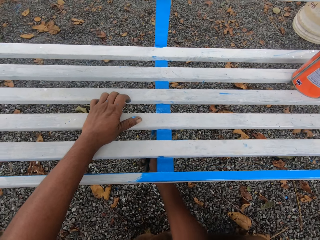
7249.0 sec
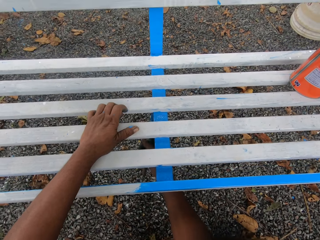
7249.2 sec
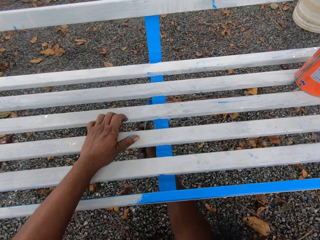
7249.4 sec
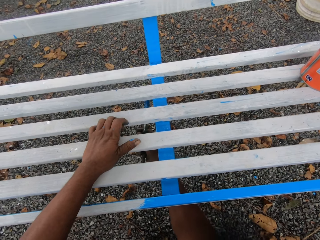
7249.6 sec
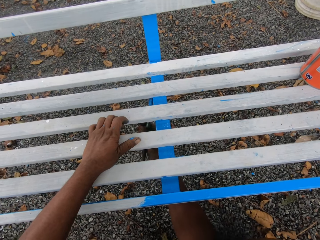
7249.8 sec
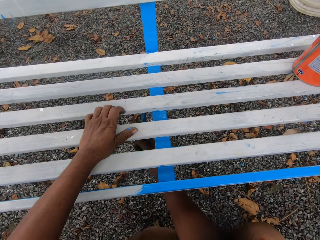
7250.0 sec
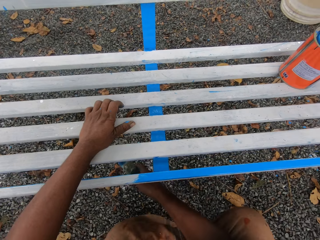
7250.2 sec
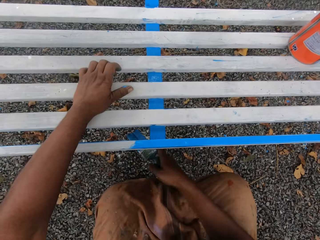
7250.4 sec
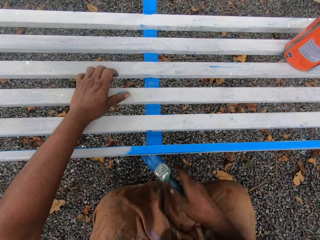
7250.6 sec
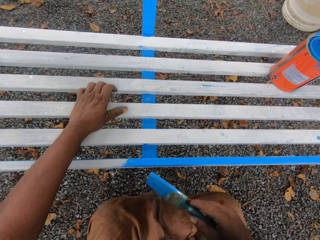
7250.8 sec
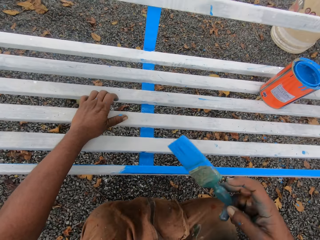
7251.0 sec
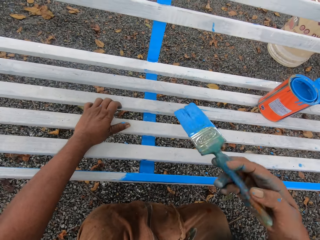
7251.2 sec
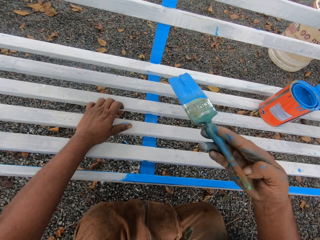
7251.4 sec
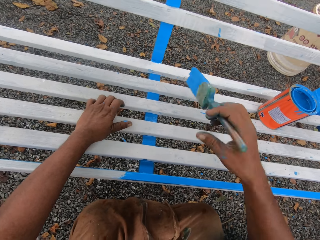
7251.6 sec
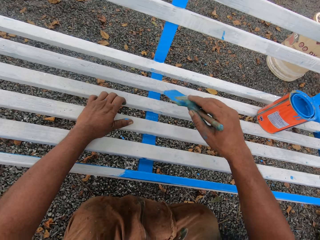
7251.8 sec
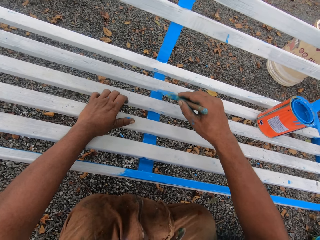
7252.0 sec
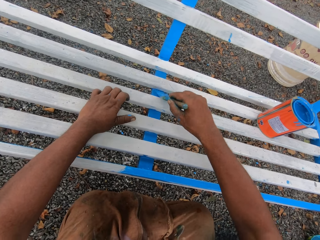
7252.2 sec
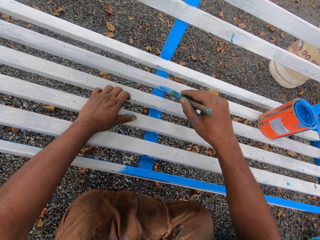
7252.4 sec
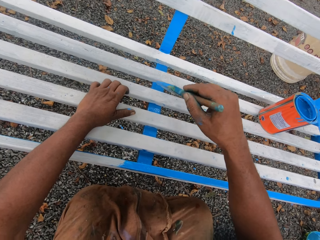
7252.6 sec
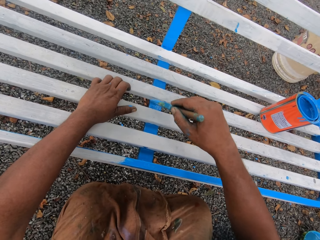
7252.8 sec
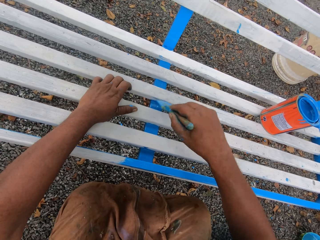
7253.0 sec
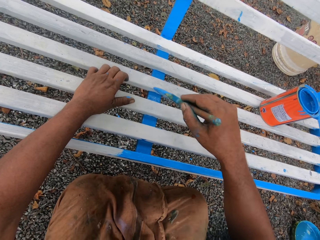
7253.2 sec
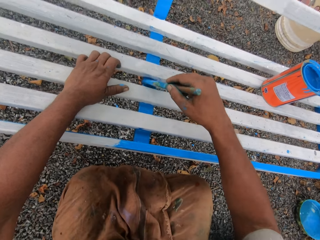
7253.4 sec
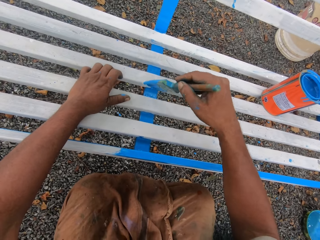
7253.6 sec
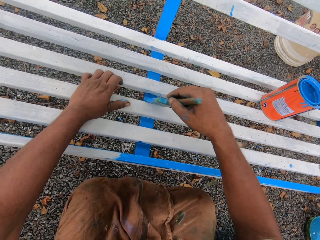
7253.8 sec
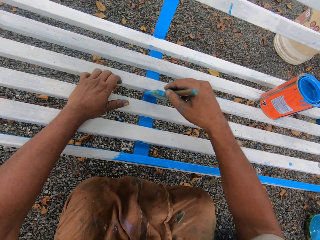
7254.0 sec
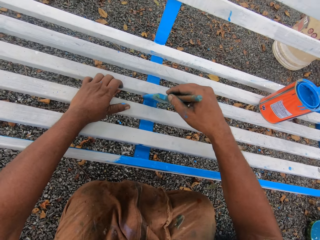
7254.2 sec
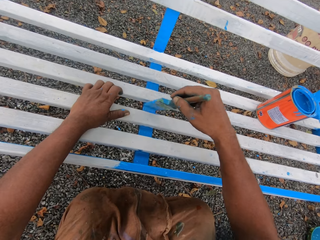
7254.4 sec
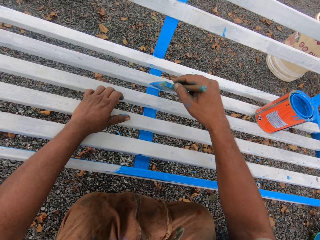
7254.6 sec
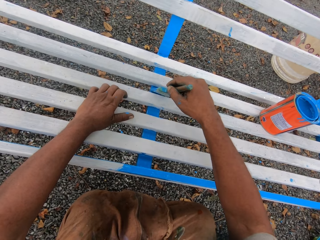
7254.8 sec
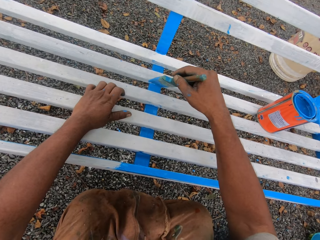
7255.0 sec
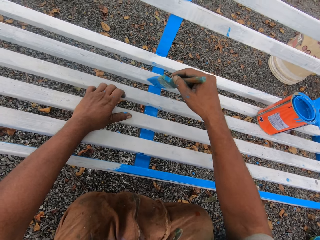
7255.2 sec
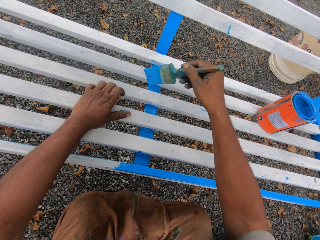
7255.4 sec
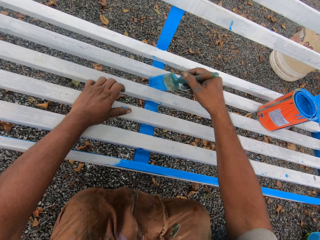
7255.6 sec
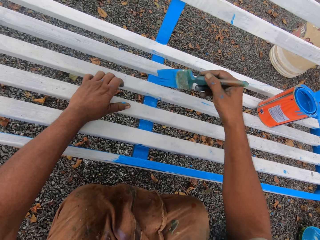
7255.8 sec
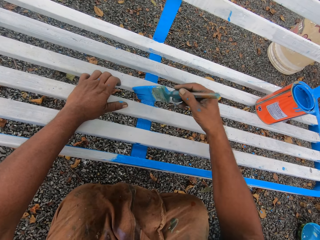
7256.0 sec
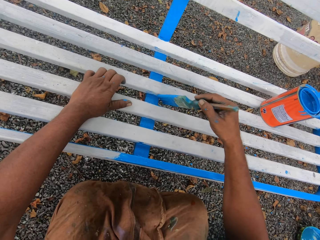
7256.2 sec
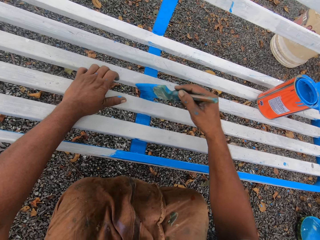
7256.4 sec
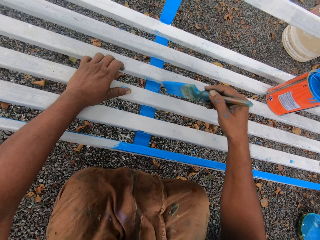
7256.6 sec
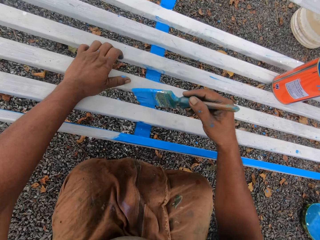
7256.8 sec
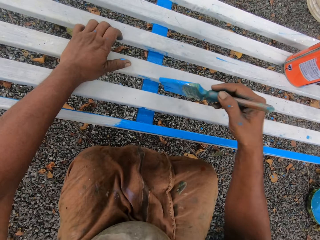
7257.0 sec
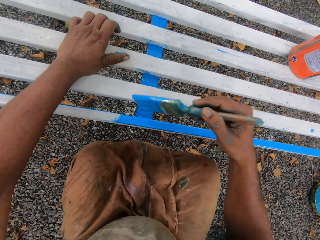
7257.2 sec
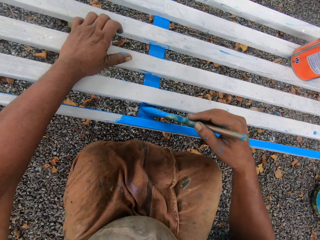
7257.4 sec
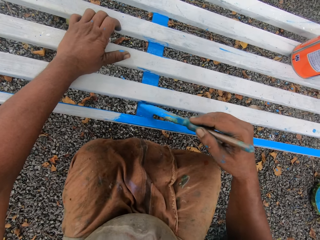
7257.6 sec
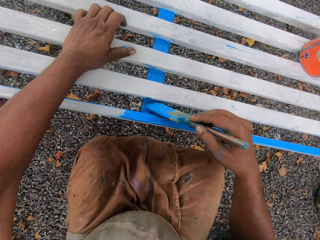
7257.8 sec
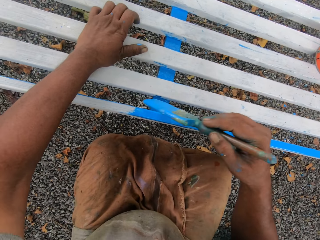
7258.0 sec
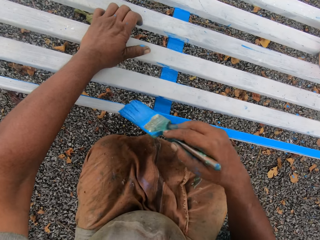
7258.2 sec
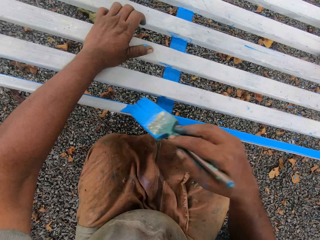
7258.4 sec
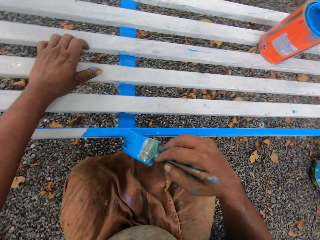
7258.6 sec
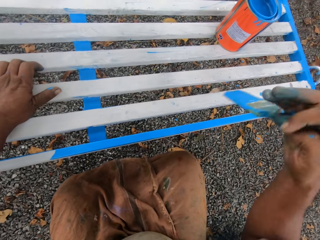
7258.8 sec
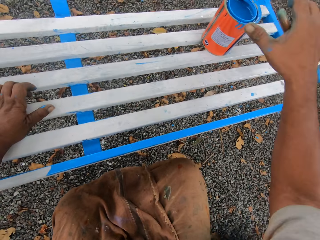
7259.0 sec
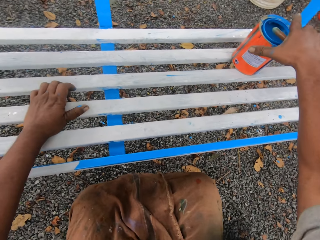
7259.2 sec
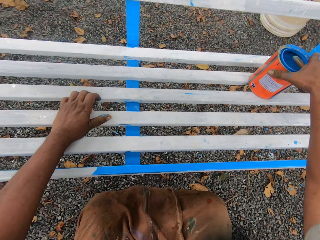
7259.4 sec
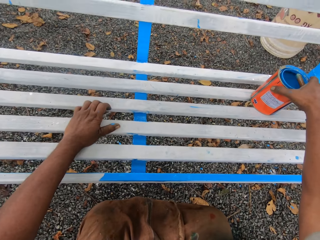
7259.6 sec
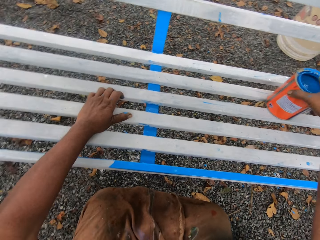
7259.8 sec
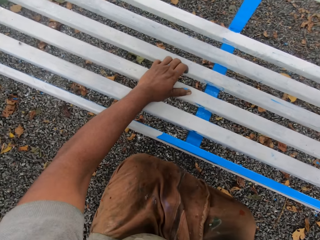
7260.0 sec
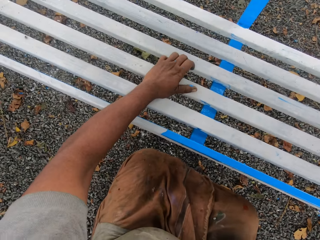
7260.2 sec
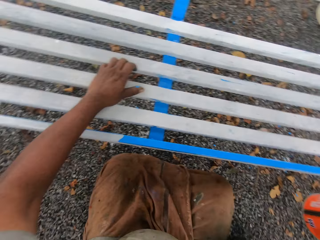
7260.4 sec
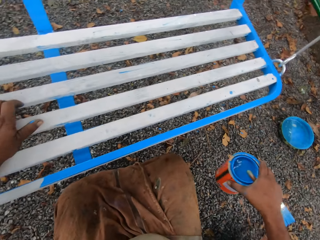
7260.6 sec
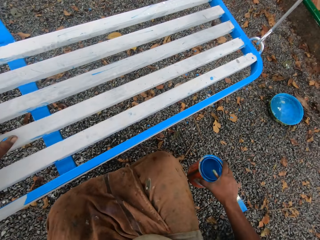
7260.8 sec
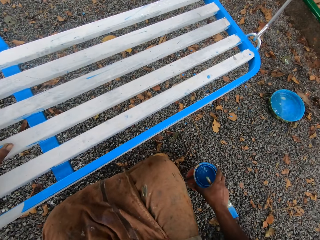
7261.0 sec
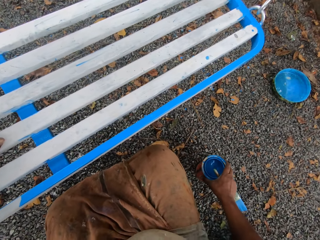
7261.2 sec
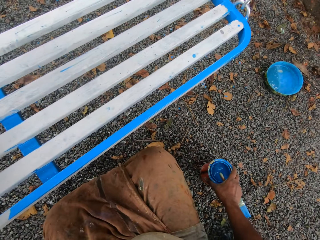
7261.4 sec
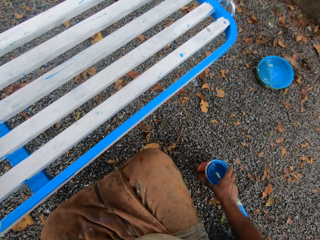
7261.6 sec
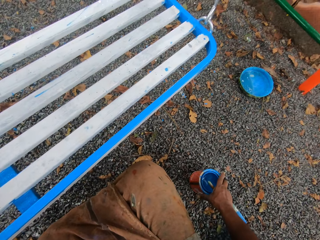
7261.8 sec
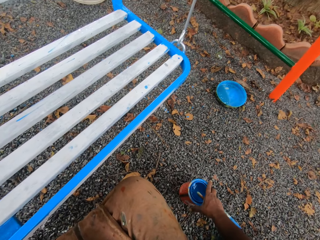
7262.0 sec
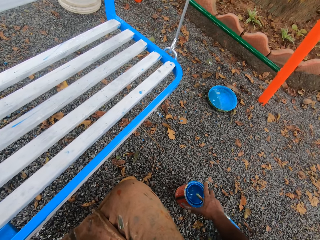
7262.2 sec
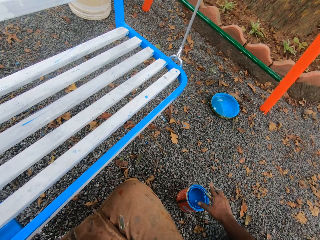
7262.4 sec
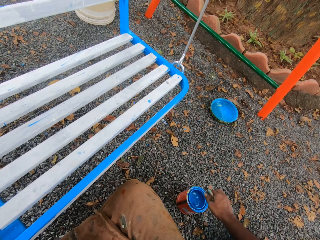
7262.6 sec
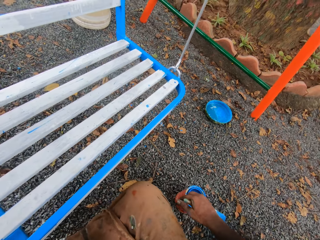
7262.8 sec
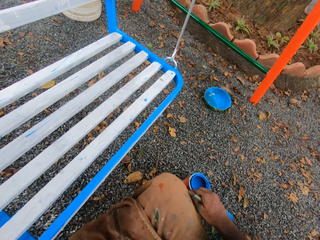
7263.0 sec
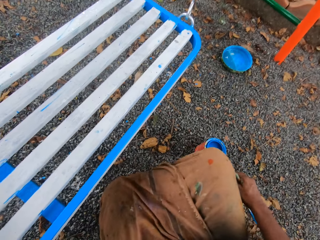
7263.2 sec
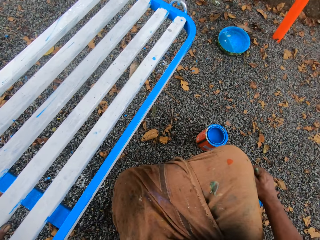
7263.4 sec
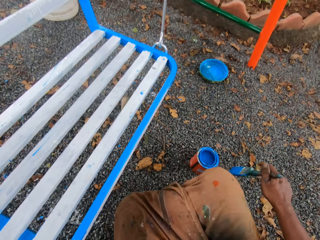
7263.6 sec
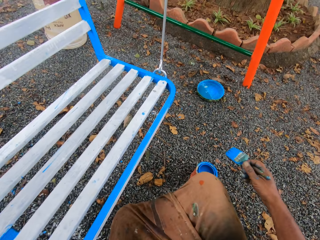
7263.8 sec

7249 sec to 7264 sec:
The camera wearer carries the paint tin from the seat with his right hand. He drops the paint tin on the ground.

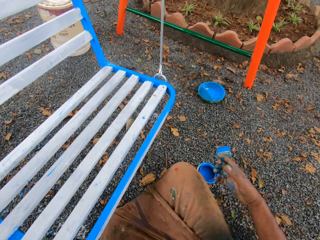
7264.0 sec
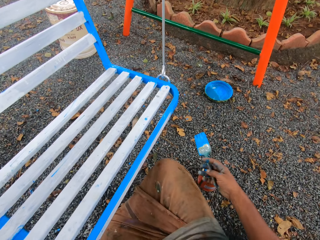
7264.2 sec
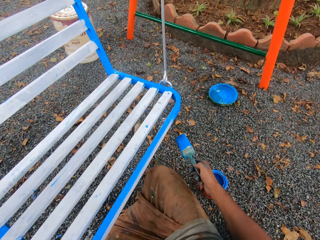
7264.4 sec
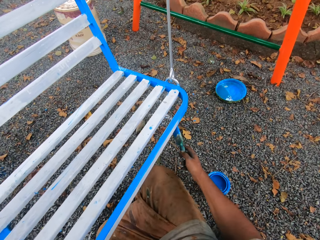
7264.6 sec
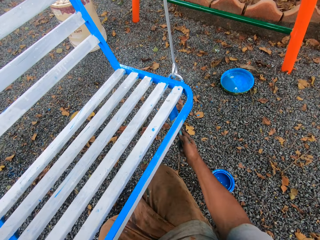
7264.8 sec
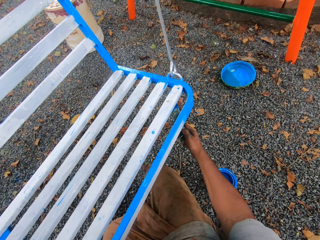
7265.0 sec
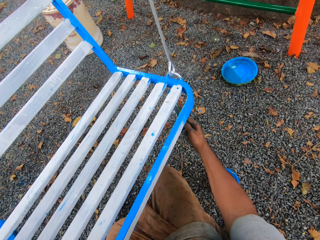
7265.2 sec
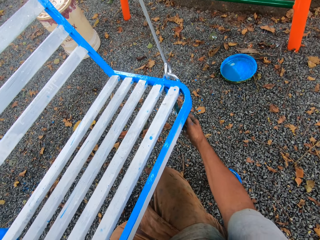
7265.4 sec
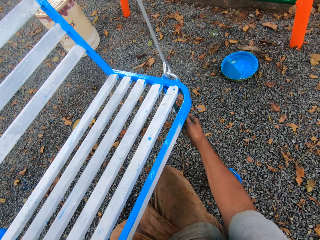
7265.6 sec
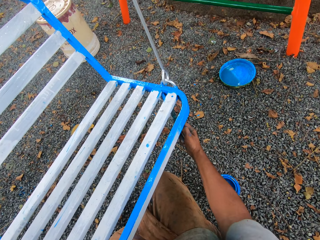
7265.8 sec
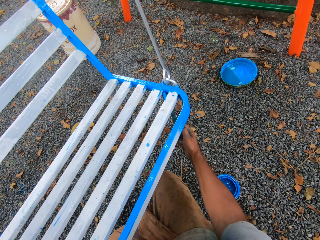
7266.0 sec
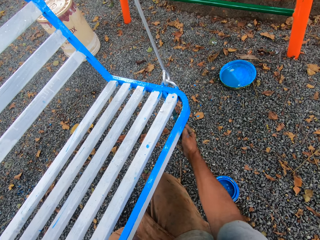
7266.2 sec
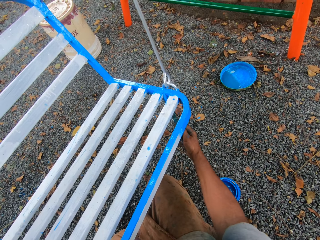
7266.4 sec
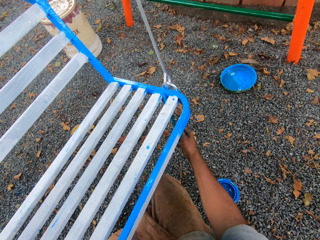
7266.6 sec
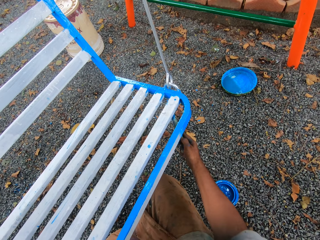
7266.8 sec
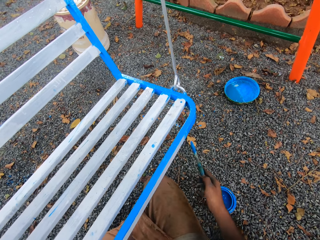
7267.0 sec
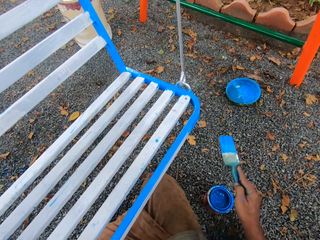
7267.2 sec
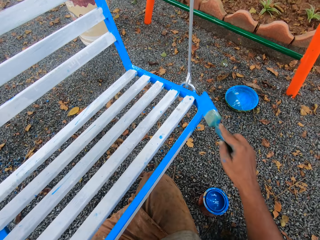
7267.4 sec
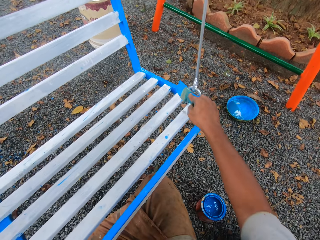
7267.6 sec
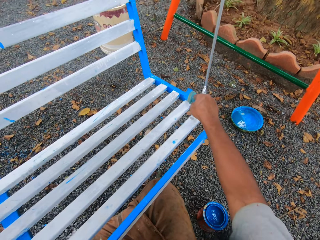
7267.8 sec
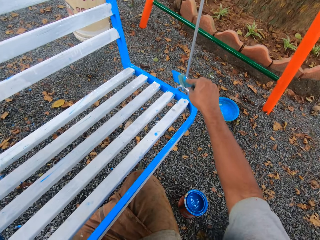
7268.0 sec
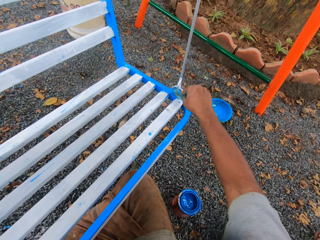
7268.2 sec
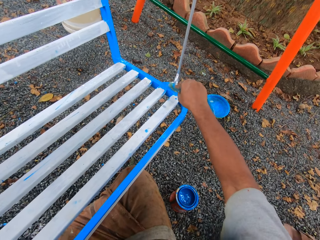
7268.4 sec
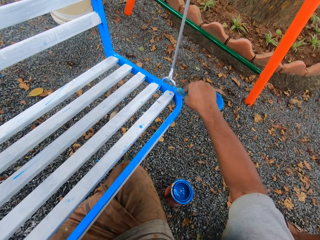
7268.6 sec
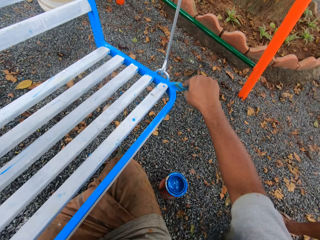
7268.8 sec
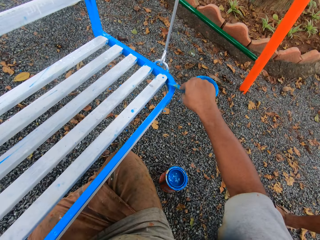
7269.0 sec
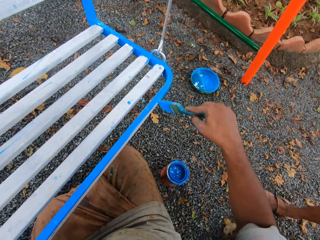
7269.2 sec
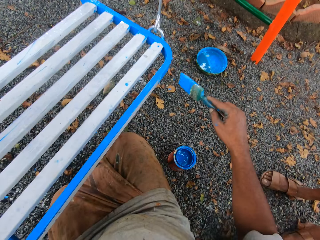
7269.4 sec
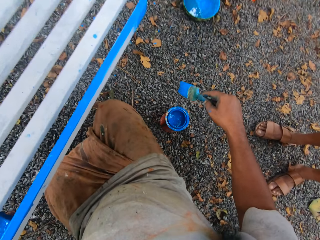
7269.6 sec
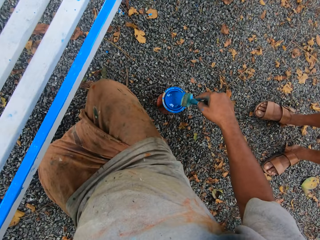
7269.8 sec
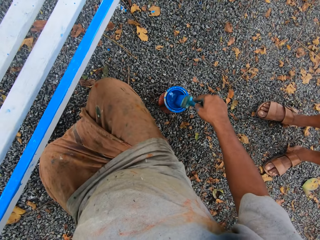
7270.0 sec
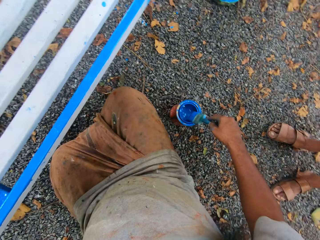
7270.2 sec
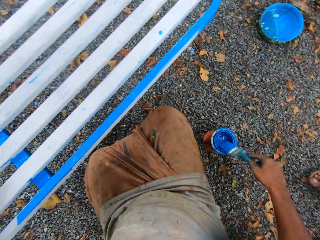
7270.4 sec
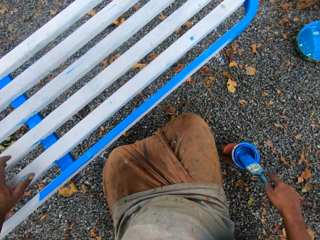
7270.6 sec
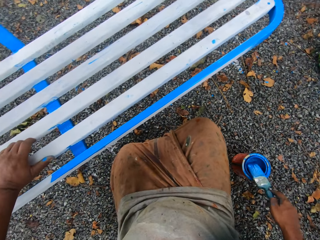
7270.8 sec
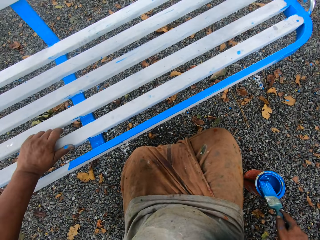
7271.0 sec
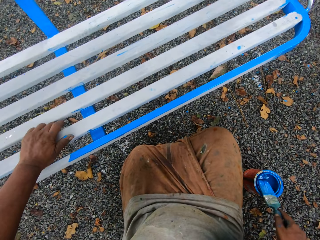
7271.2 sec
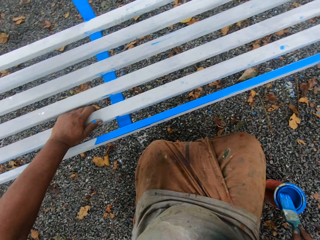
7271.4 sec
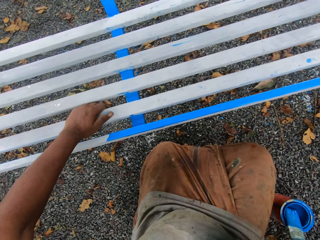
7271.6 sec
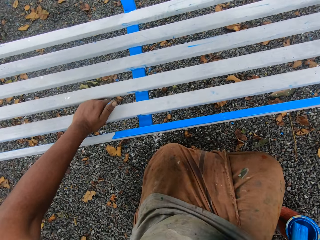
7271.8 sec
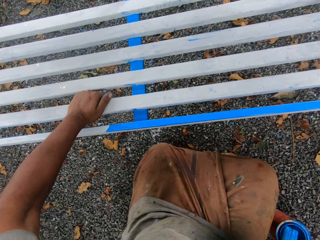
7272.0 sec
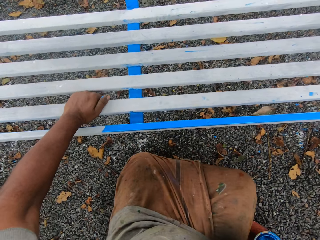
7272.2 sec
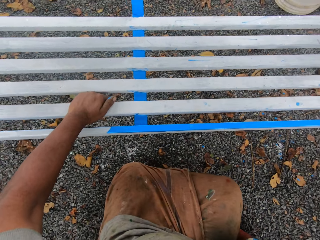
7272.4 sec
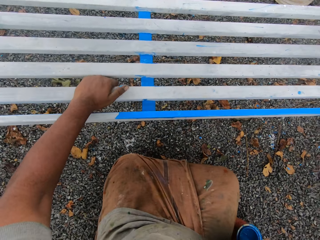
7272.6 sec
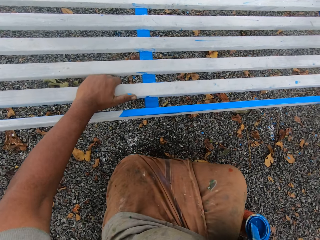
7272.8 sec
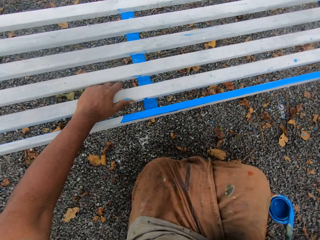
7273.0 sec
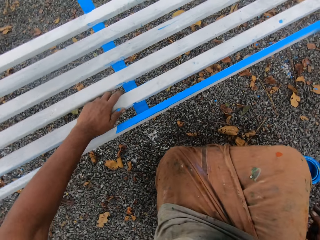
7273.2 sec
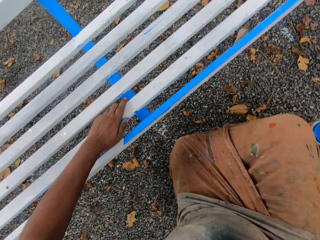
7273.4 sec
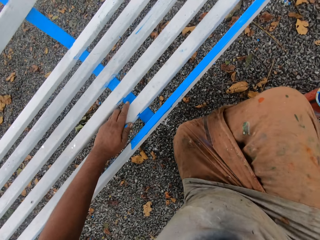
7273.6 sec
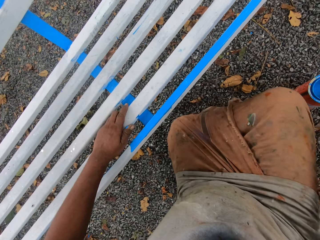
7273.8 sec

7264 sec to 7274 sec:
The camera wearer paints the seat with the paint brush. He dips the paint brush into the paint tin. He holds the seat with his left hand. He talks with a man.
